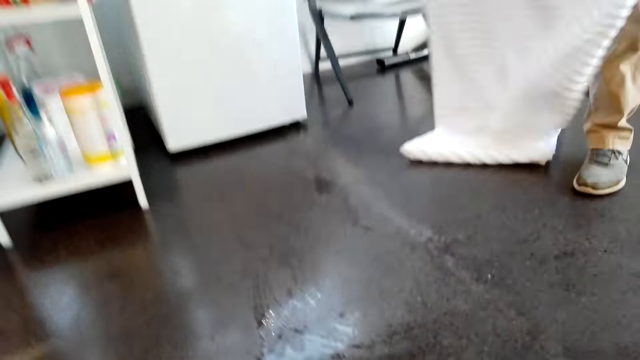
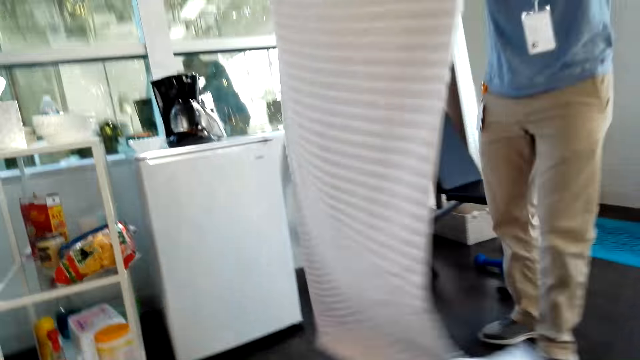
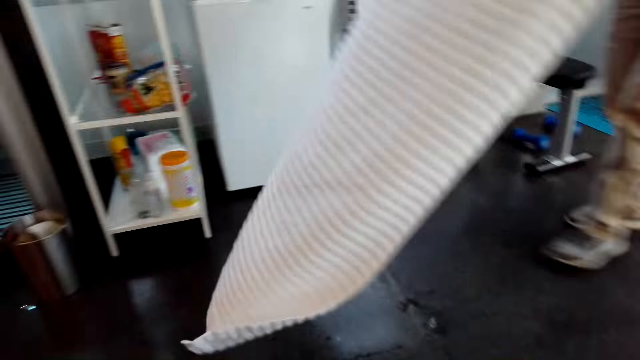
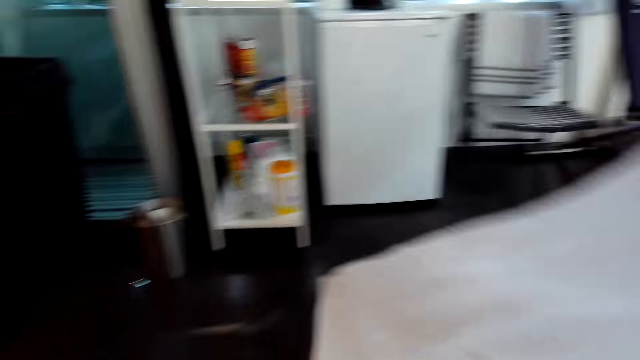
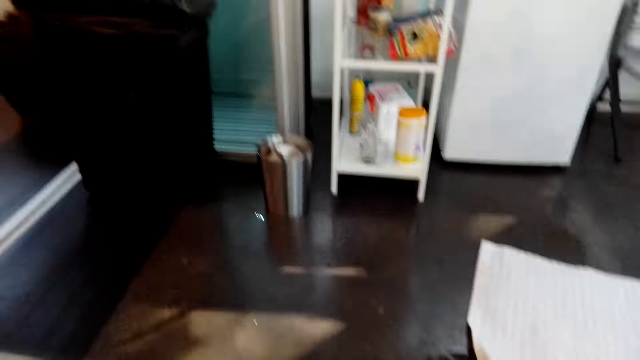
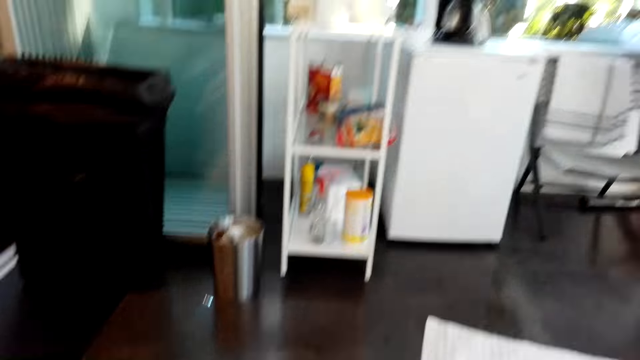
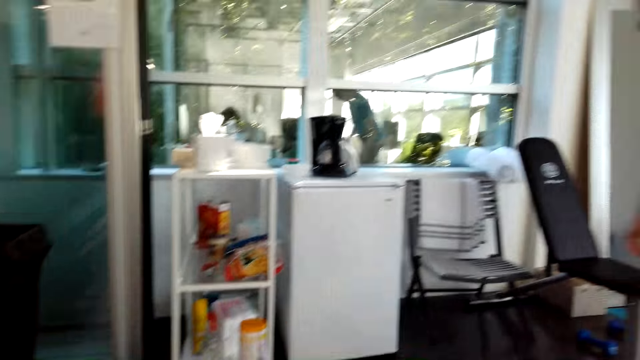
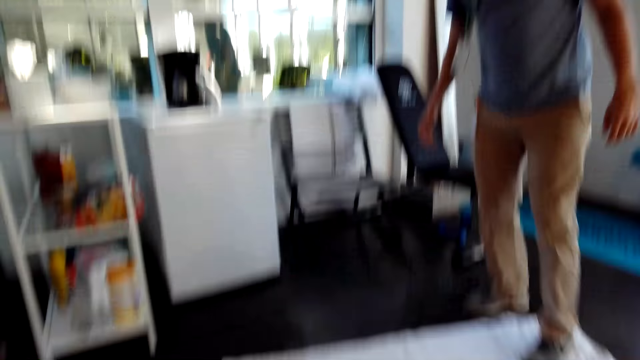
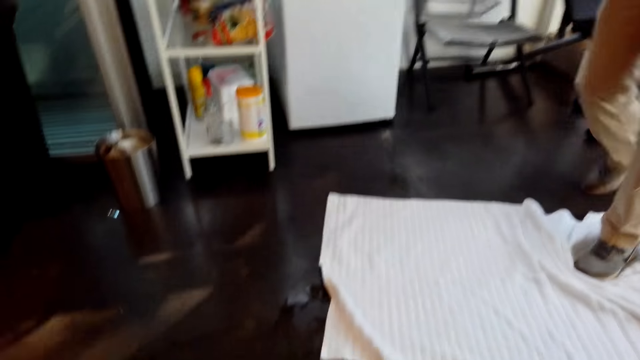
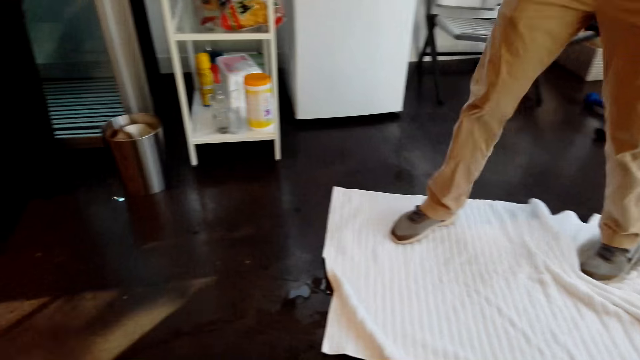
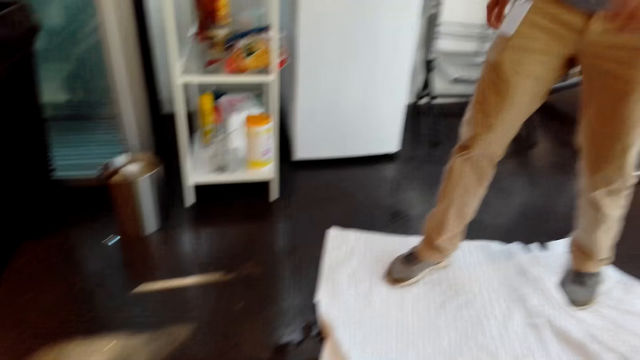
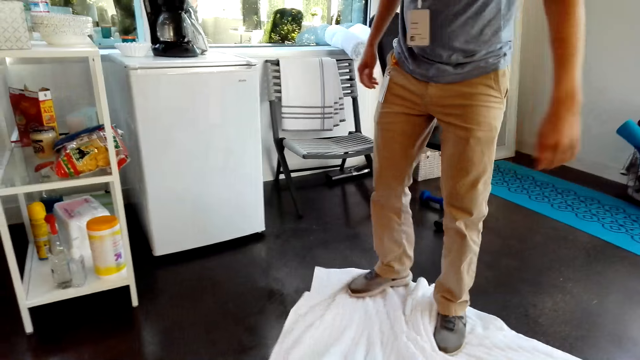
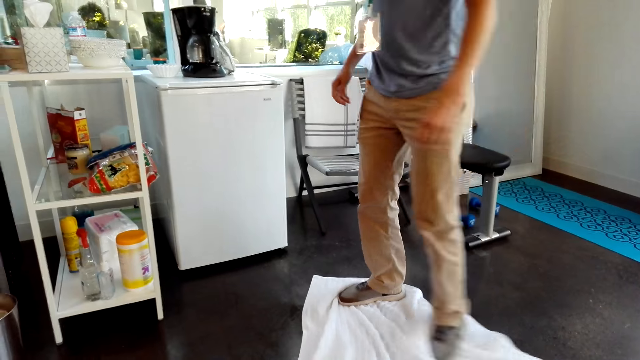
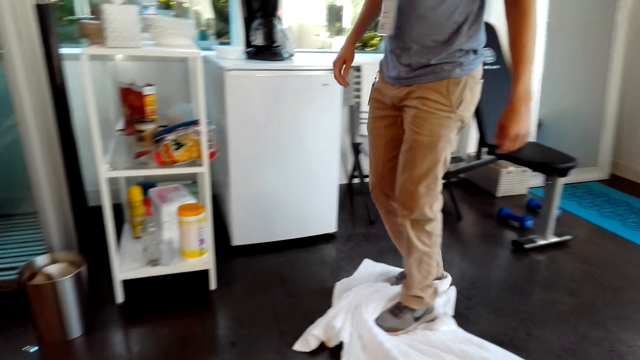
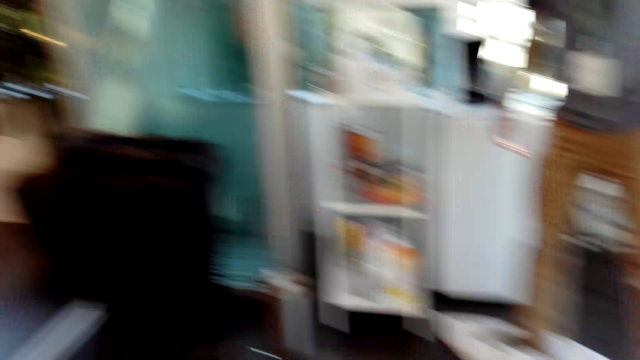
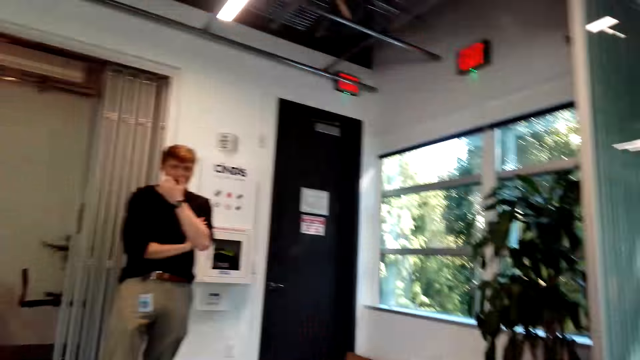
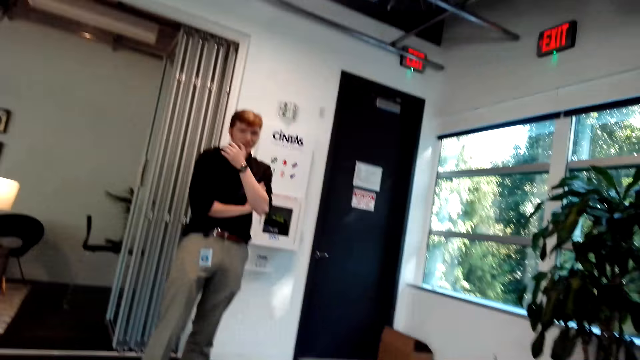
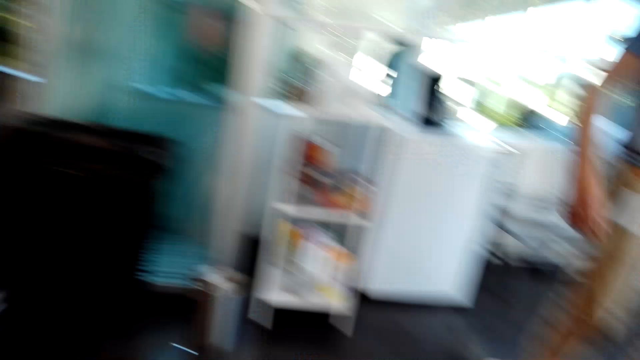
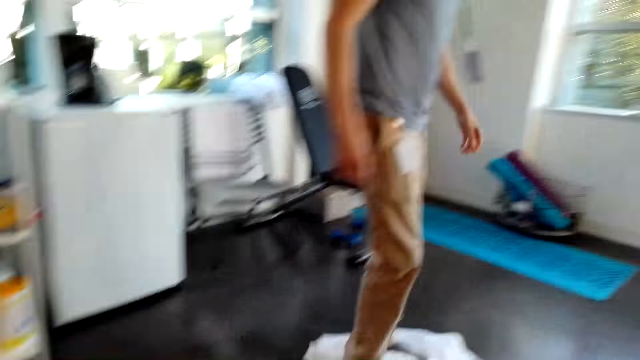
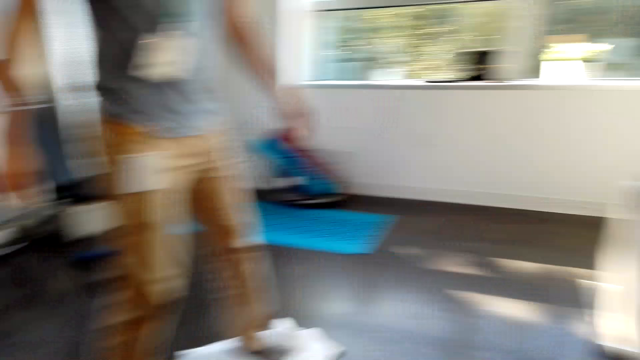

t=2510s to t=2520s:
A man puts the towel cloth down. The man spreads the towel on the floor. The camera wearer wipes the floor with the towel using their legs. The man dries the floor with the towel.

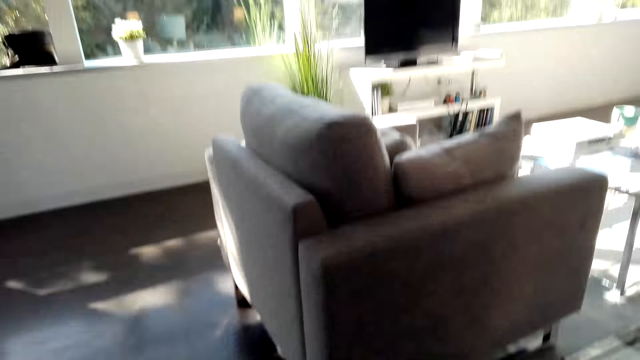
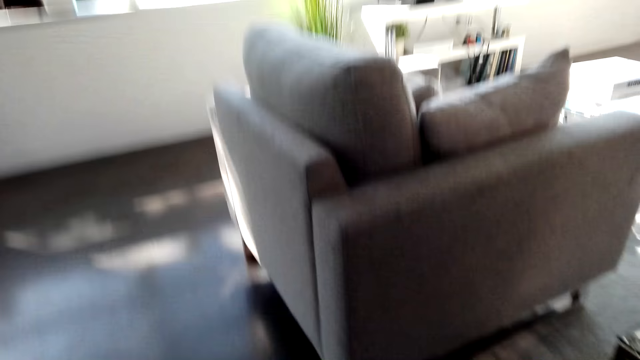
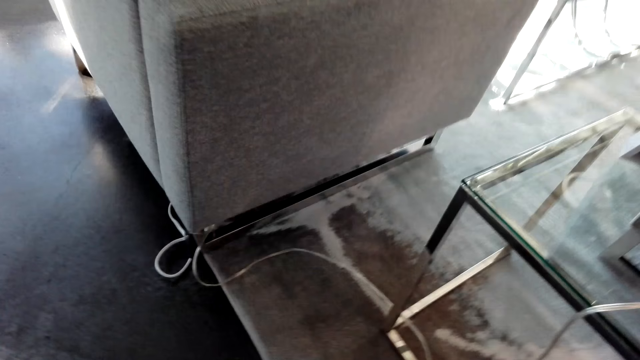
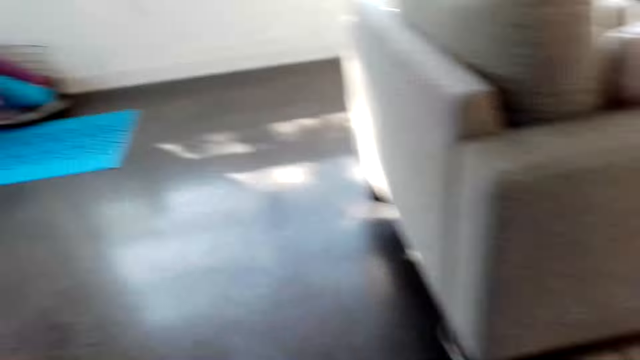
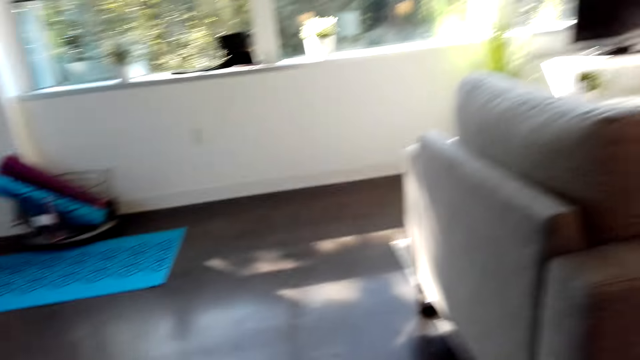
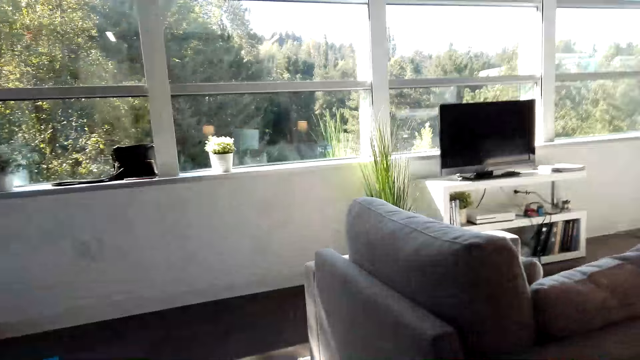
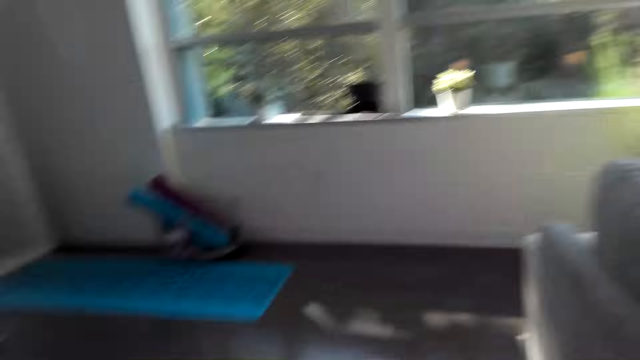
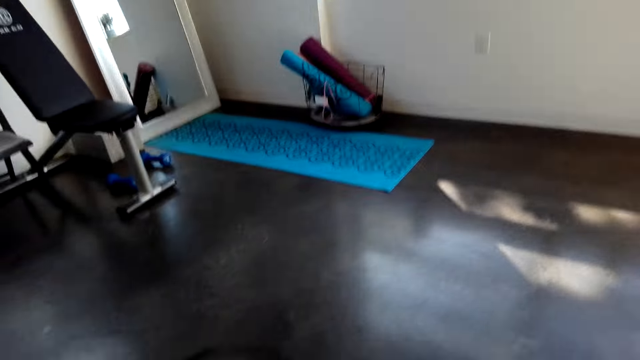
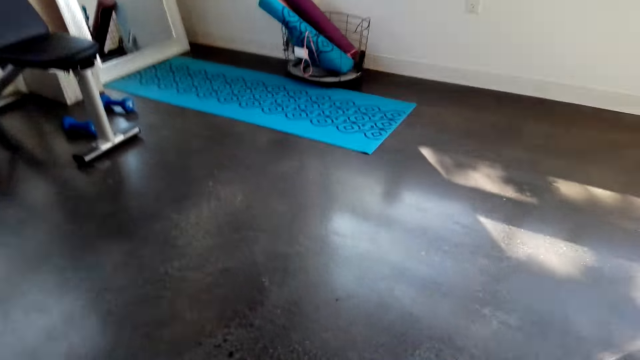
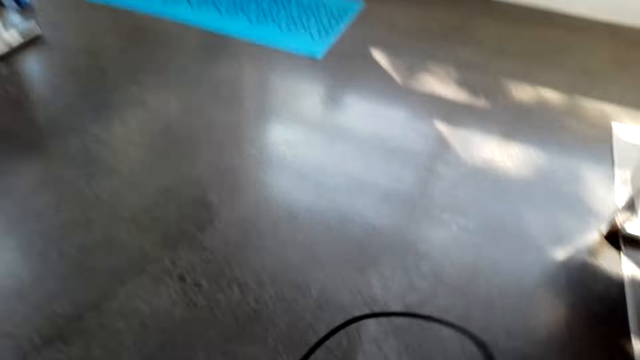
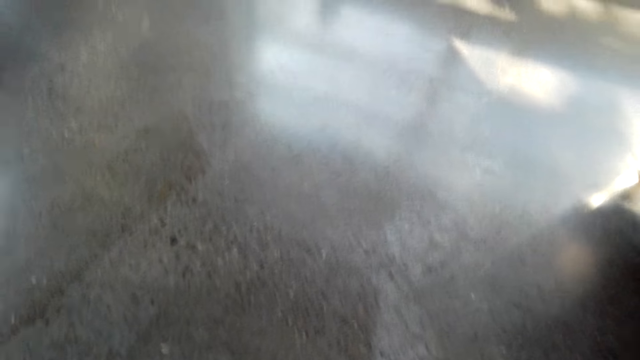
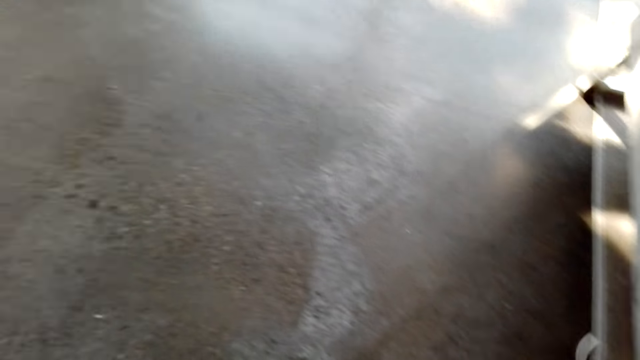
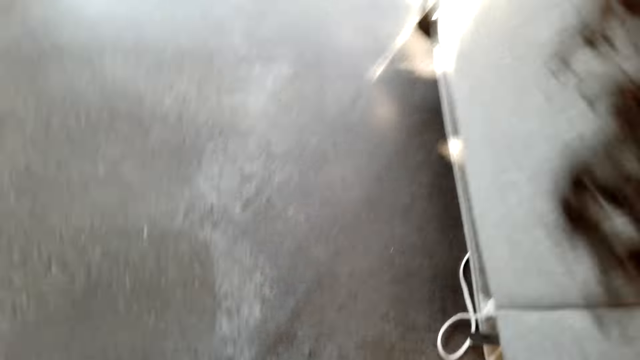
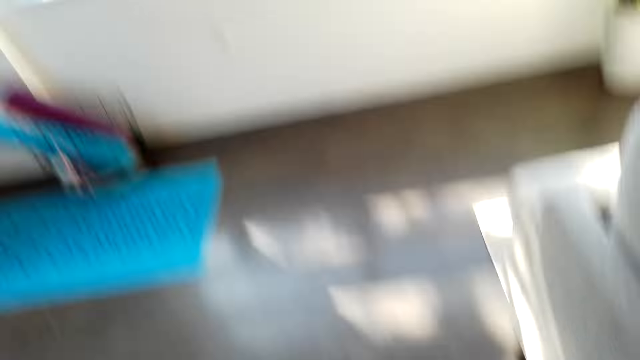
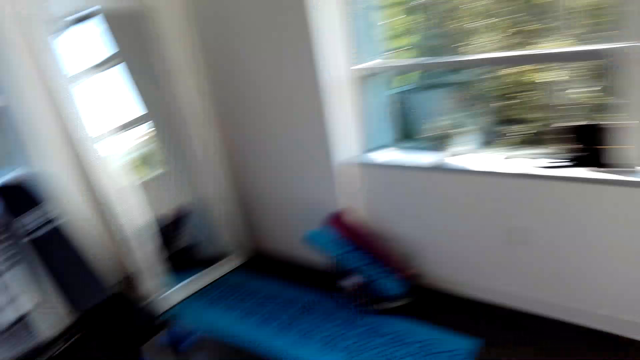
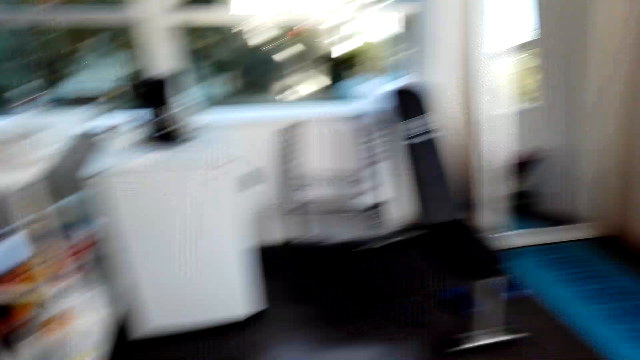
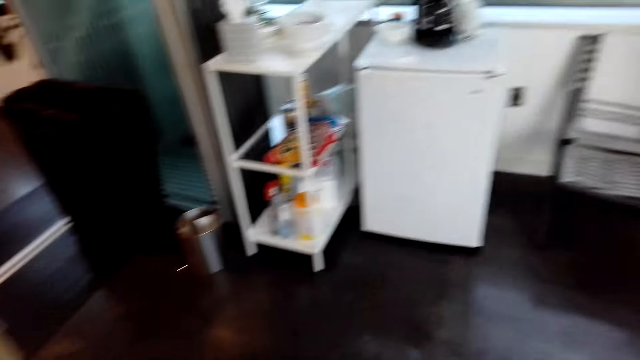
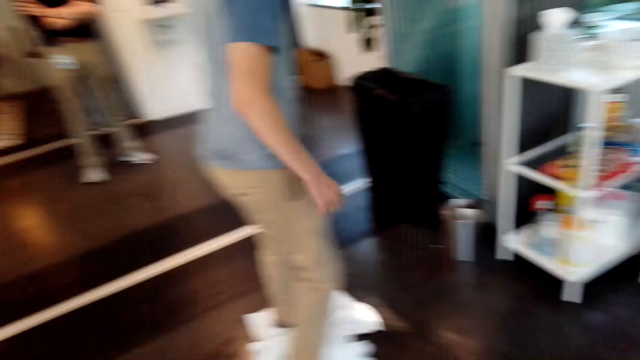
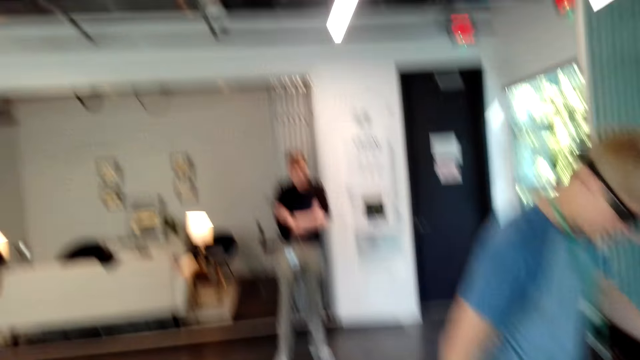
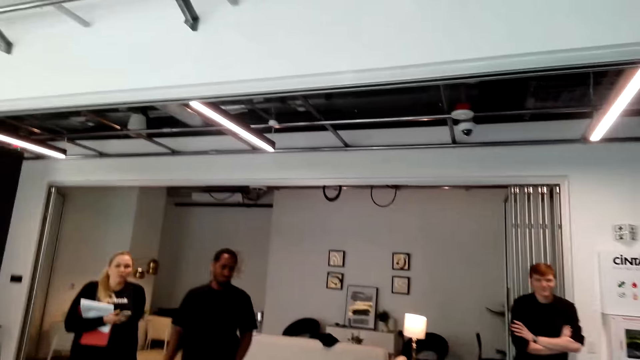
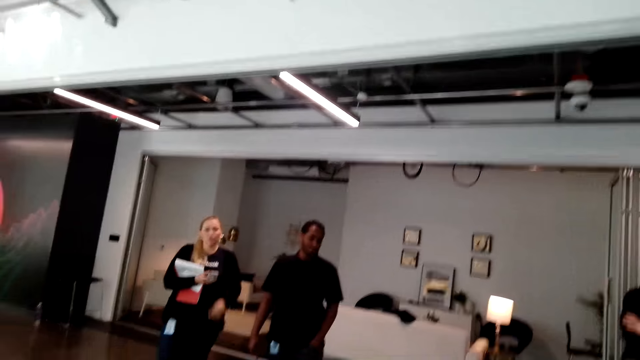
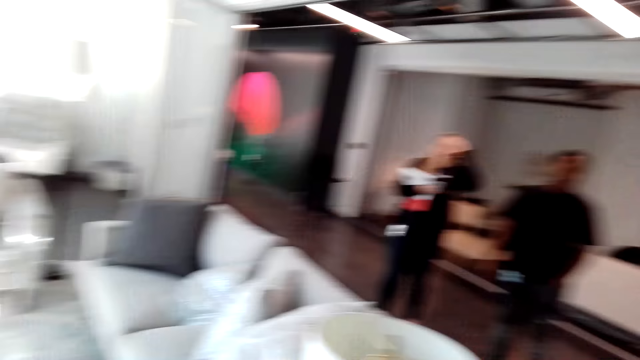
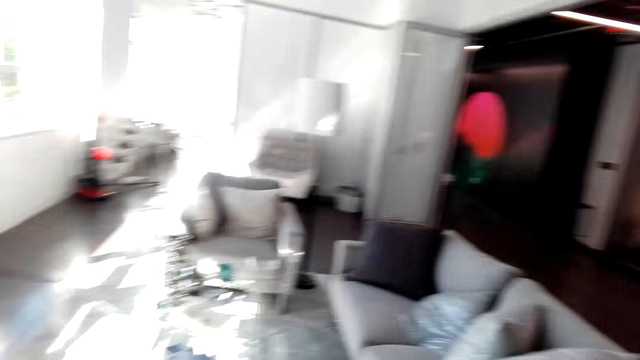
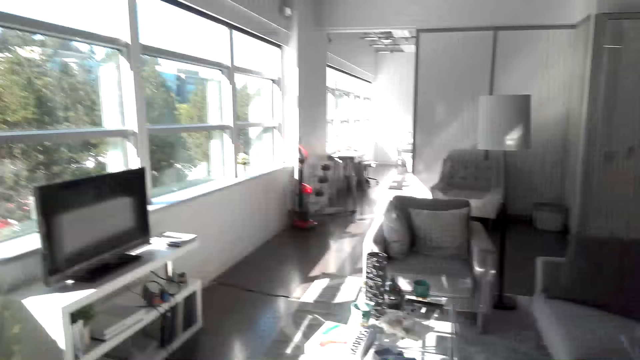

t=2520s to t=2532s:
The camera wearer looks around. They chat with a man. They look around. The man dries the floor with the towel. The camera wearer talks with a woman.
